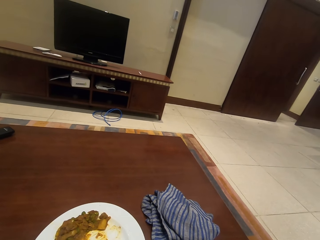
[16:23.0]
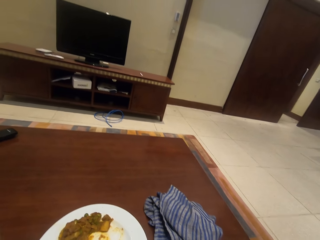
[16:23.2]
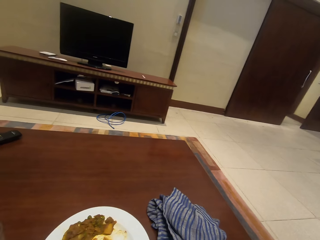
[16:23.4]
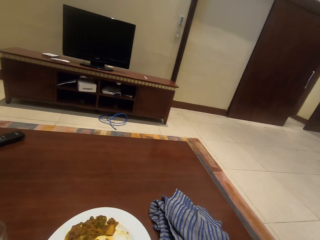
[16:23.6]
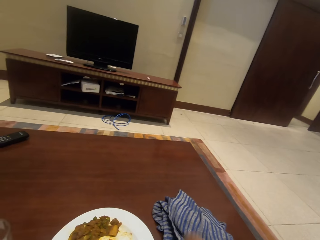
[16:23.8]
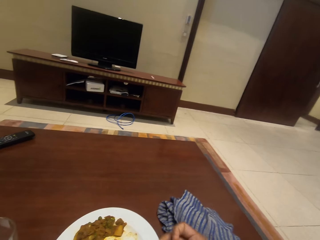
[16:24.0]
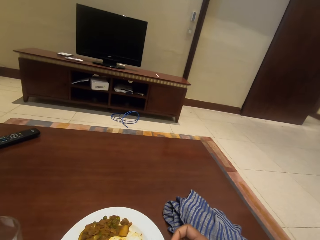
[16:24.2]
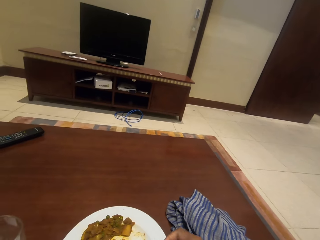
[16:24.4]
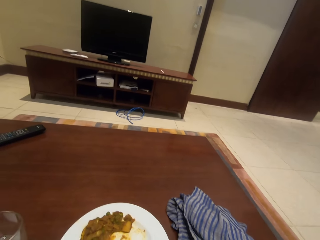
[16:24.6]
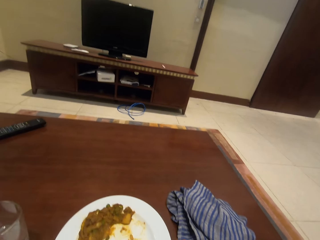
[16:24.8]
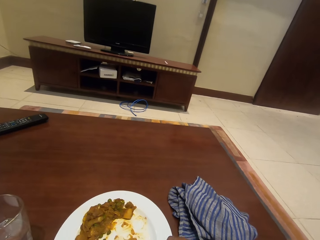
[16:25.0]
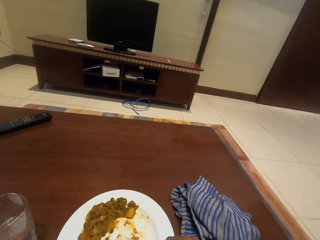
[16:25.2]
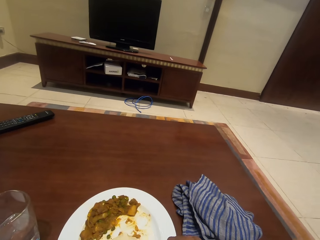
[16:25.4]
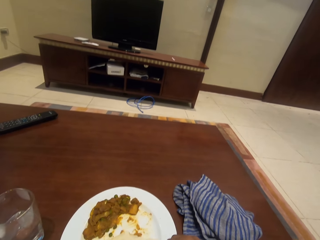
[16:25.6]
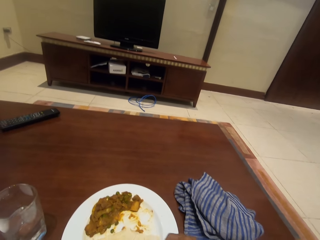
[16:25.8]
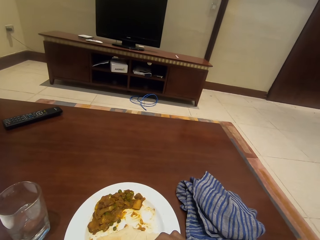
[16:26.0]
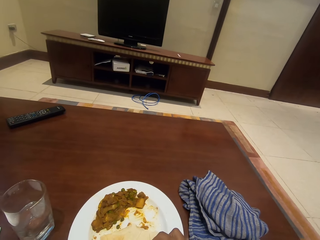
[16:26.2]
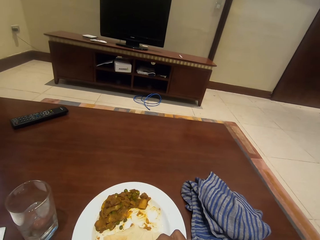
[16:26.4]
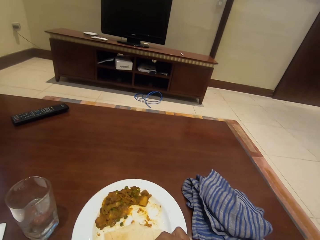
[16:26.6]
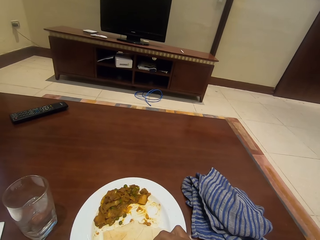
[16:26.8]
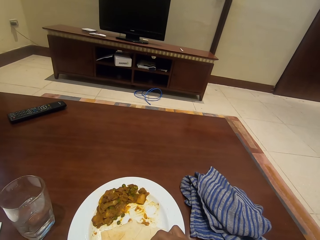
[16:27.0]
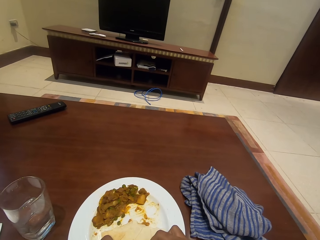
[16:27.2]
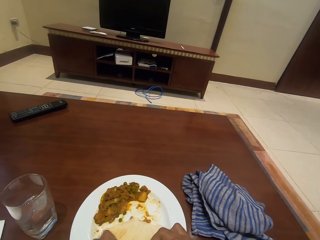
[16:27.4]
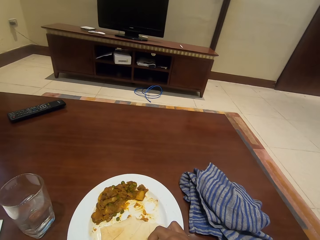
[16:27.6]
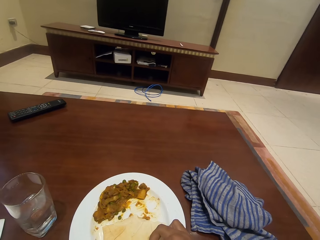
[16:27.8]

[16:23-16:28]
The camera wearer eats food. They take a chapatti.

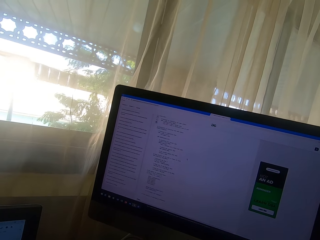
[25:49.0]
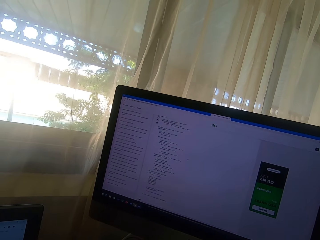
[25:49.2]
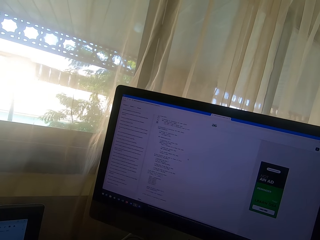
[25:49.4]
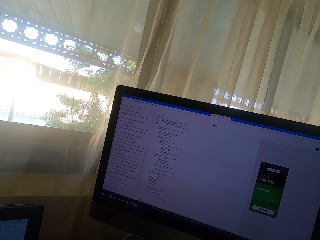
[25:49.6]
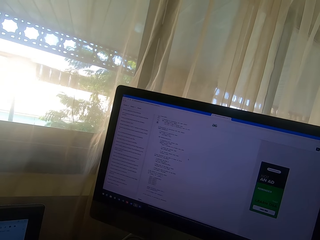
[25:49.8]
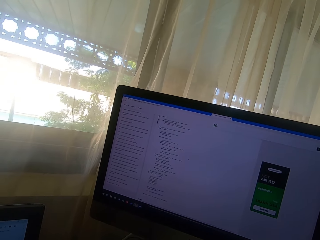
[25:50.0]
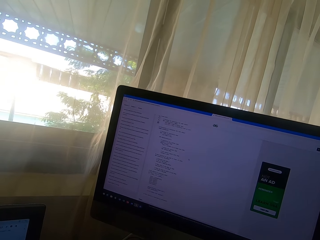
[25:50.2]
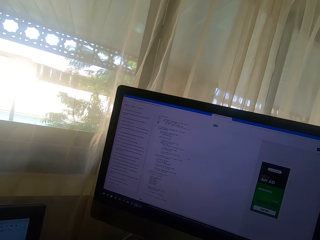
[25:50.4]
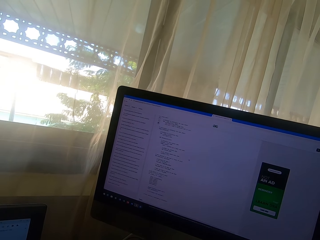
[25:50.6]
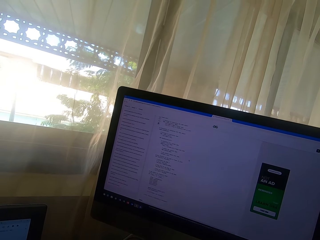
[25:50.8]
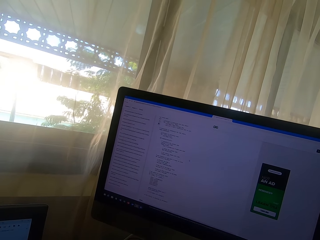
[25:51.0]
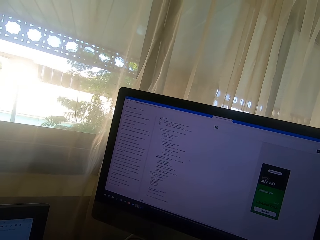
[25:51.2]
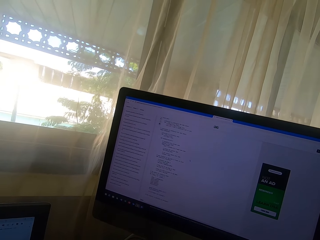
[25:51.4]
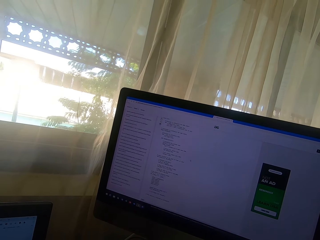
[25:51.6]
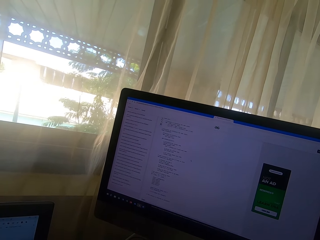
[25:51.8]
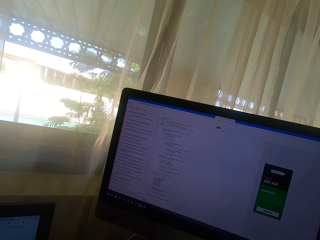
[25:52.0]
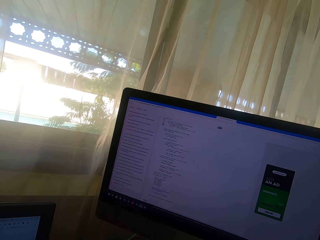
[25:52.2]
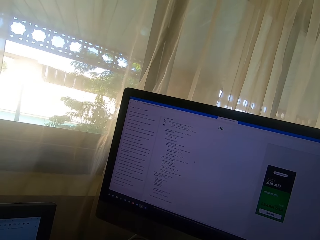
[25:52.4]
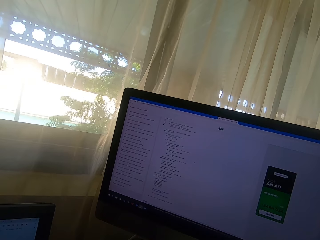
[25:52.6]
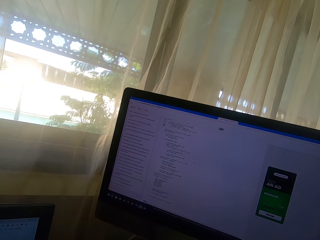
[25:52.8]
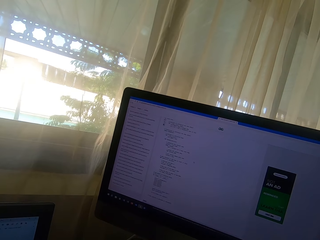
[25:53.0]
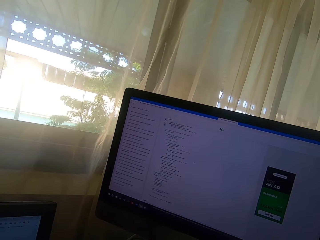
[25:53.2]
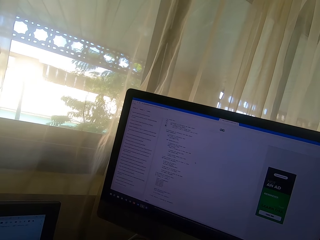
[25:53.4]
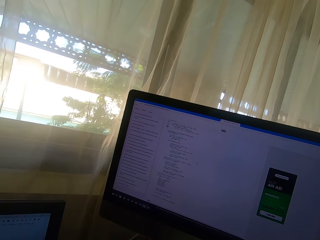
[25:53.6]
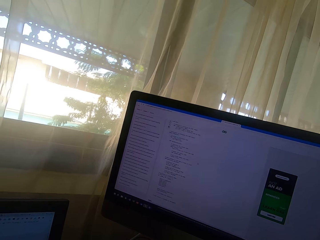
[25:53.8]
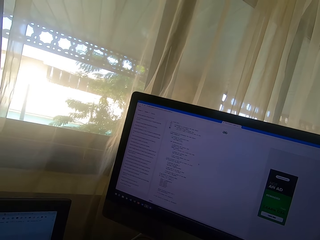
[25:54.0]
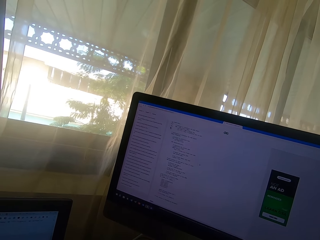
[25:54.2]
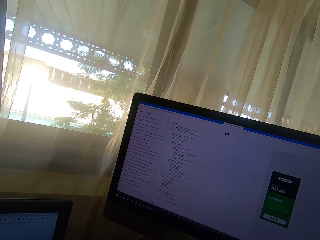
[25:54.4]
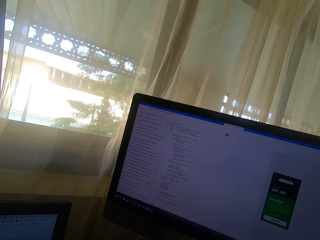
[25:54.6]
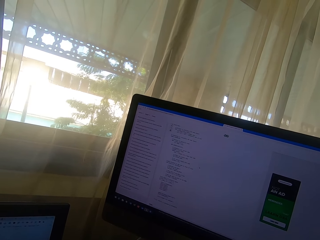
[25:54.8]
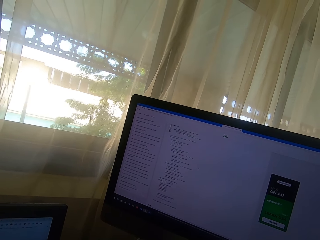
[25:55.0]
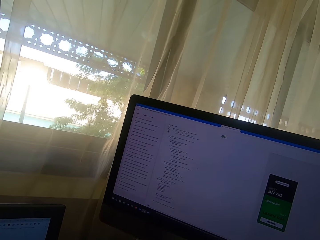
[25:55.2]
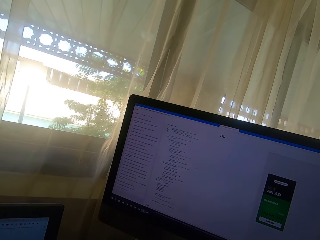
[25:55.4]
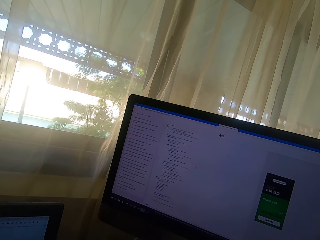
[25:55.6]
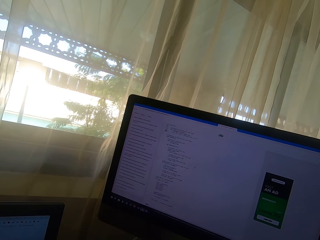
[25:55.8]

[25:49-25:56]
The camera wearer reads an article from the desktop.

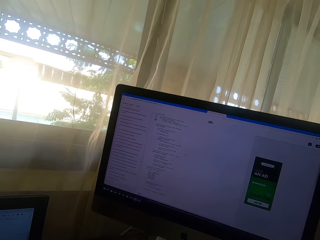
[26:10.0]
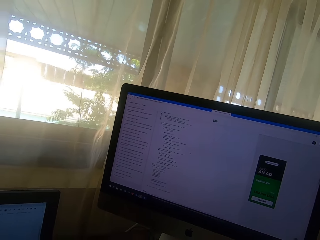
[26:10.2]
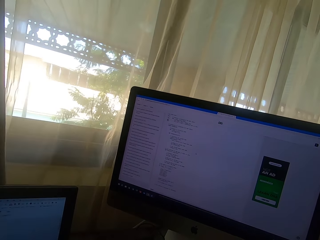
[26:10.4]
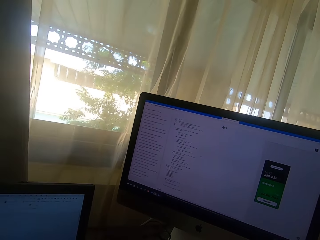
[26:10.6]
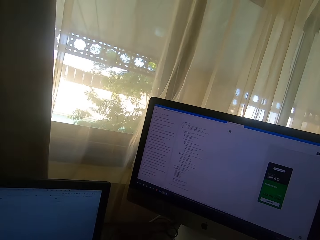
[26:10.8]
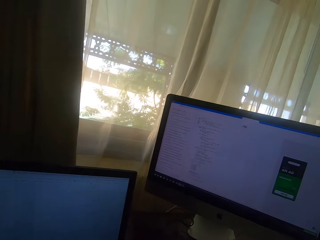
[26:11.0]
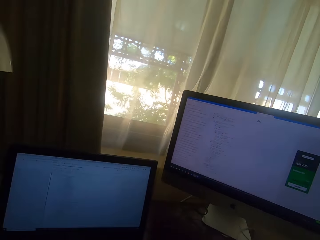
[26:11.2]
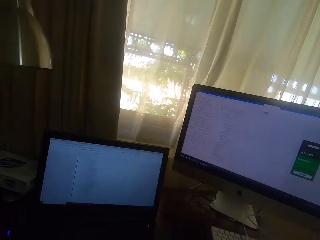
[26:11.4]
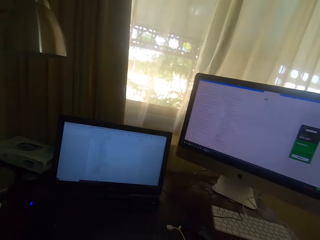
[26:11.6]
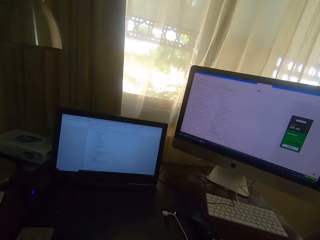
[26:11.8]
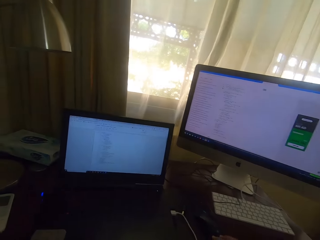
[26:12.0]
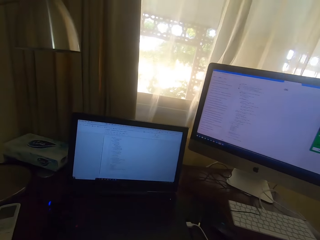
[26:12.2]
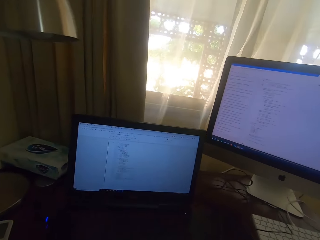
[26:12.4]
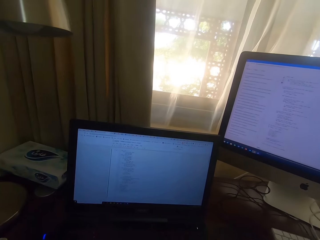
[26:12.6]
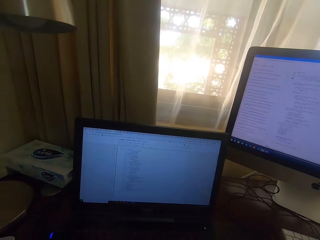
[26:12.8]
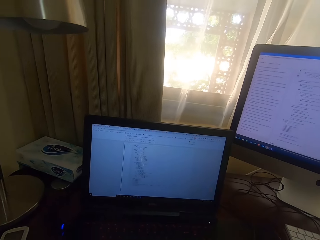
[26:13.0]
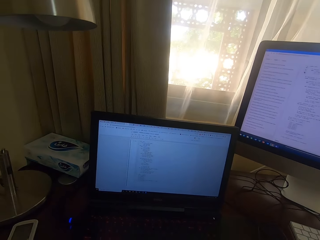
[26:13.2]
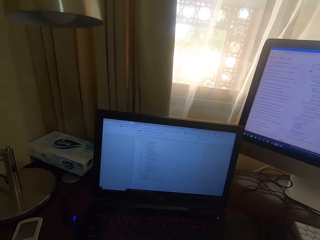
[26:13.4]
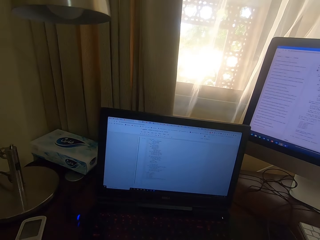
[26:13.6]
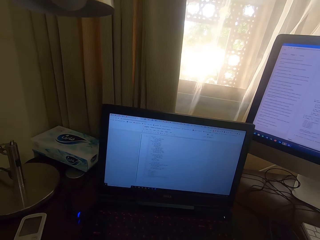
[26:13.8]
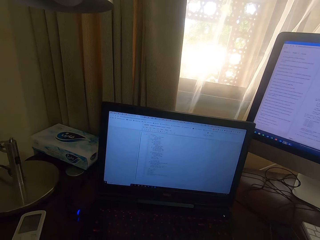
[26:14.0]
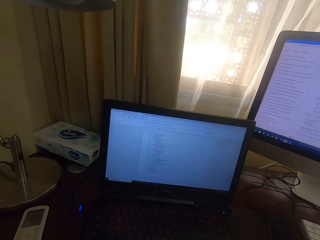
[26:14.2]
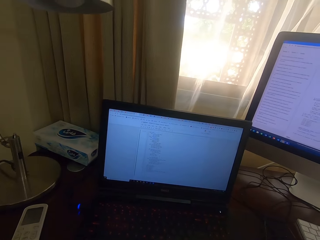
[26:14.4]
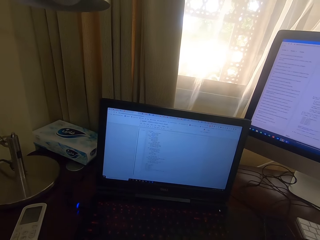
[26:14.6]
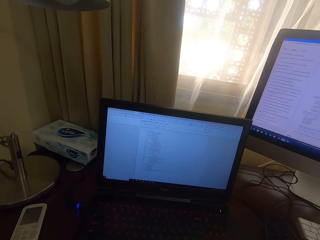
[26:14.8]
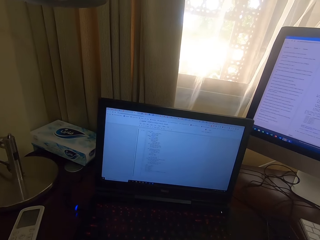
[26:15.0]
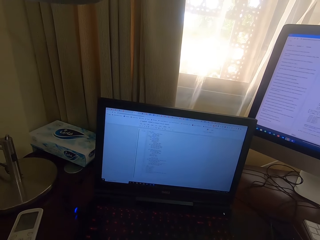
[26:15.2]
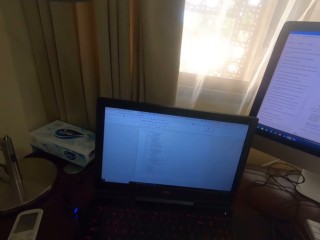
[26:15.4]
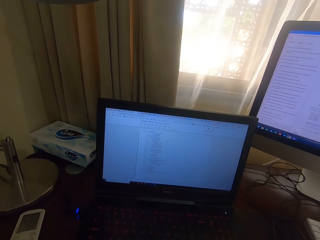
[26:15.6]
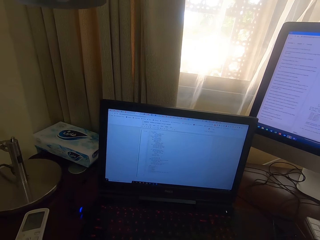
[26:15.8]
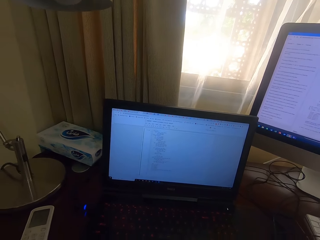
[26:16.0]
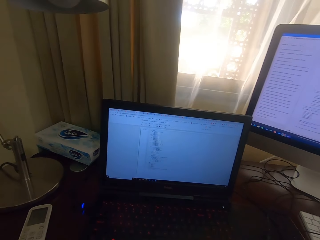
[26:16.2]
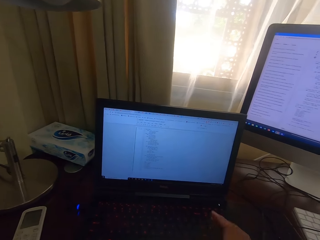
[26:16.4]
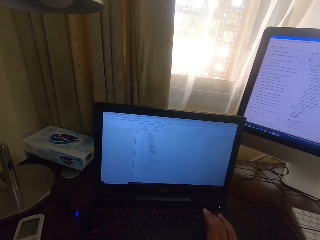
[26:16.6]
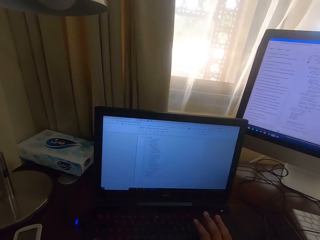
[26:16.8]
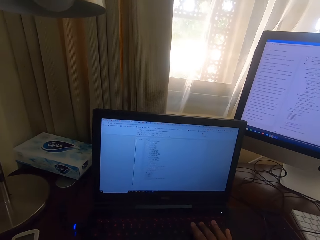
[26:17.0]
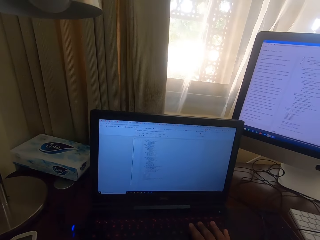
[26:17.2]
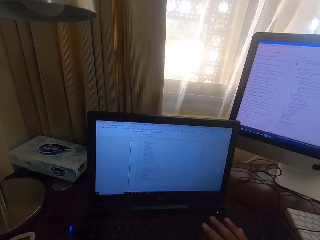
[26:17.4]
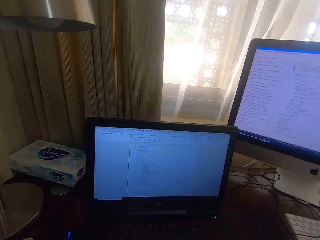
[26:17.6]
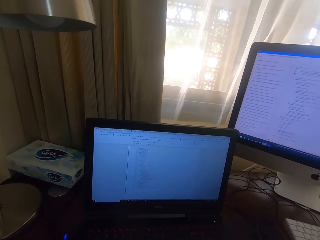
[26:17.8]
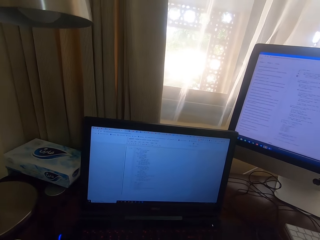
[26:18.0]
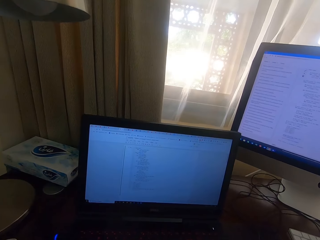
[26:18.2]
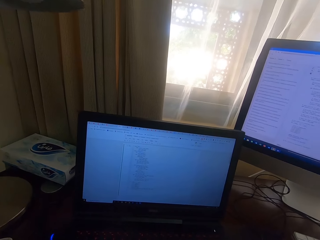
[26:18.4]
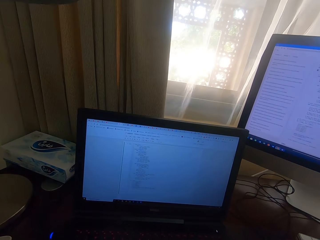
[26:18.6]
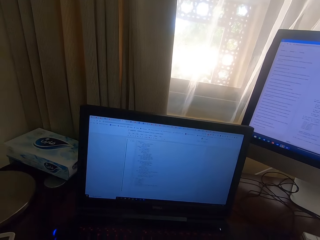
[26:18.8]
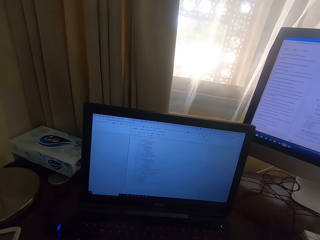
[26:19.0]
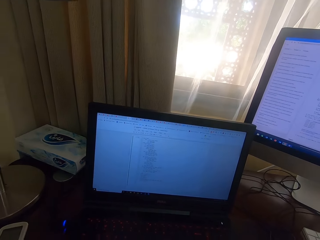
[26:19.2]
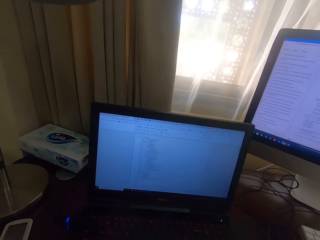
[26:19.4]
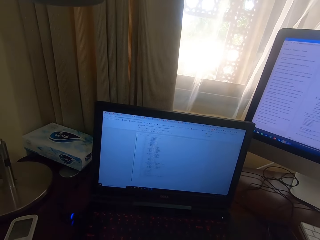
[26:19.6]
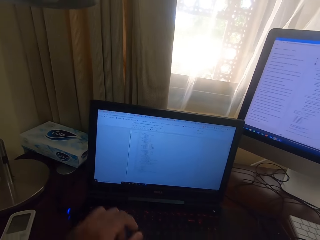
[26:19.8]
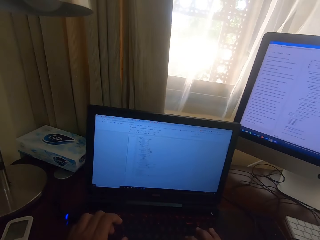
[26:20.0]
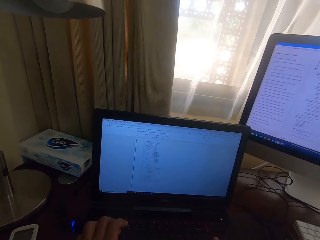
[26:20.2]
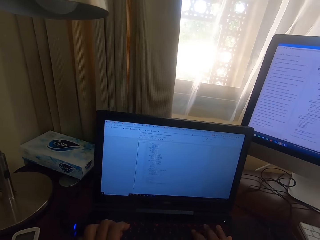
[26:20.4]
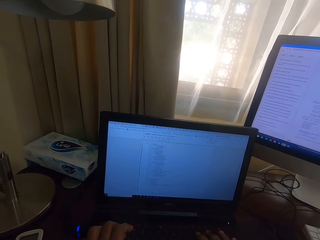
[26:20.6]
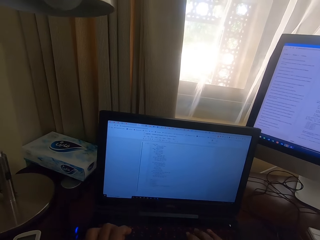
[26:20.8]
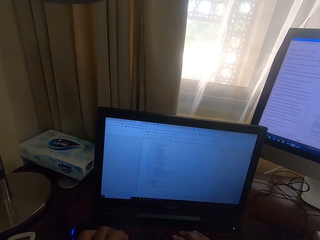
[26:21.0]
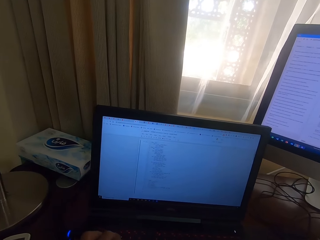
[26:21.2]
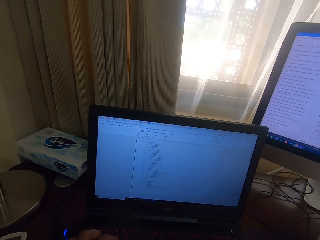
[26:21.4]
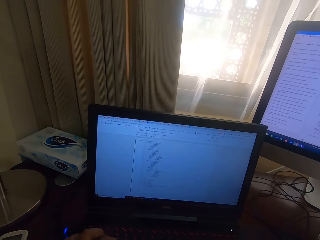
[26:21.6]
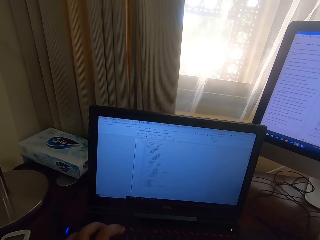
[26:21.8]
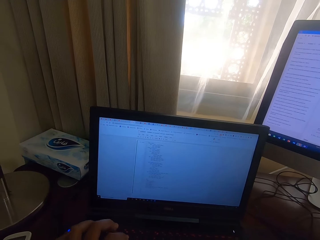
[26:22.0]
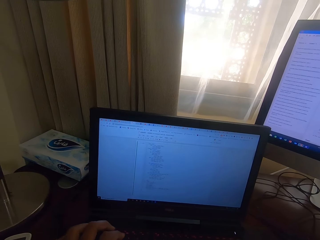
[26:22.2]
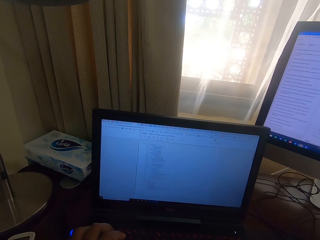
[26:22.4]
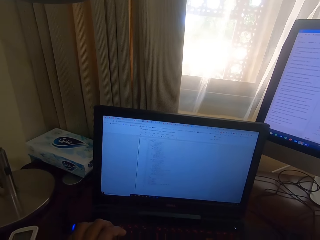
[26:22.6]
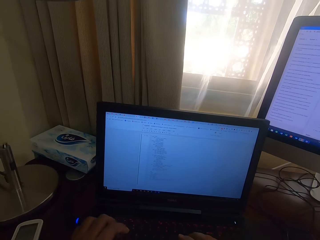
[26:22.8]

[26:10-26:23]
The camera wearer looks on the laptop. They turn back to the laptop. They read an article on the laptop. They type on the laptop keyboard.
